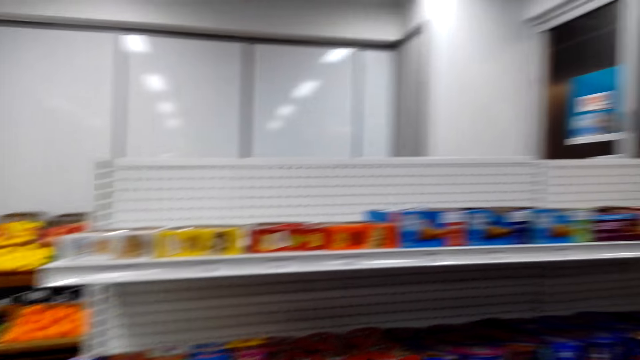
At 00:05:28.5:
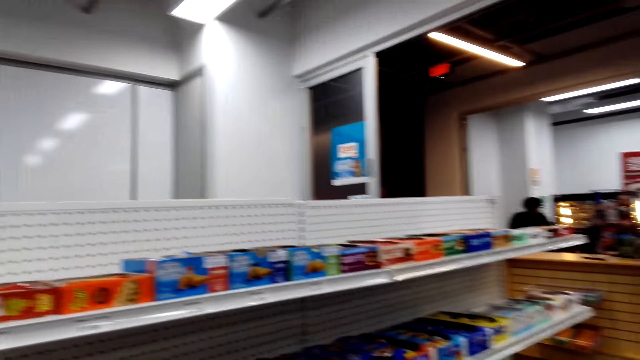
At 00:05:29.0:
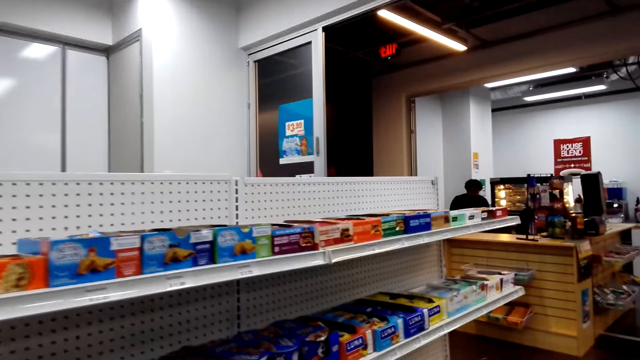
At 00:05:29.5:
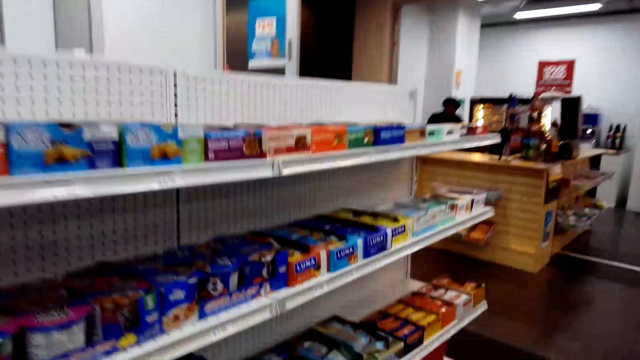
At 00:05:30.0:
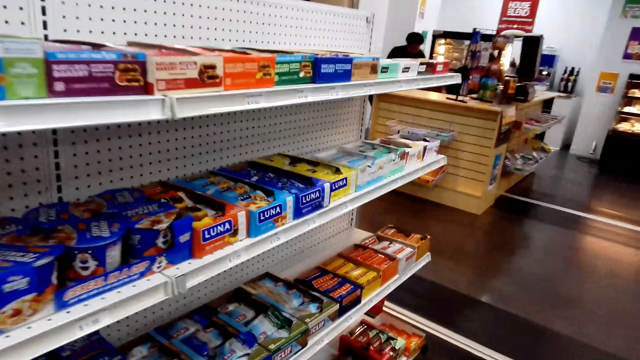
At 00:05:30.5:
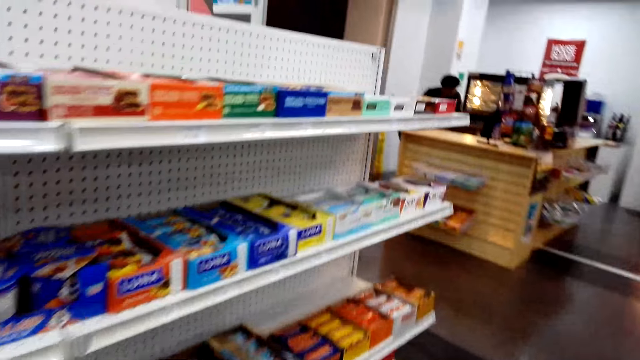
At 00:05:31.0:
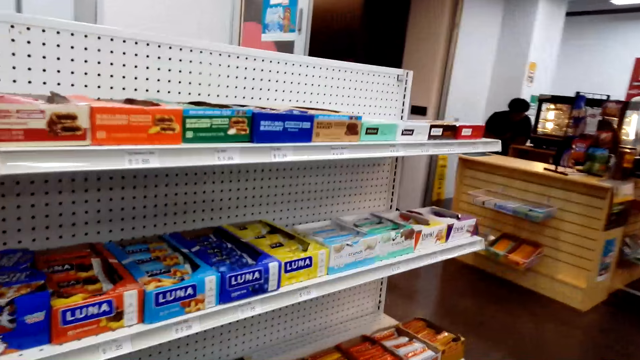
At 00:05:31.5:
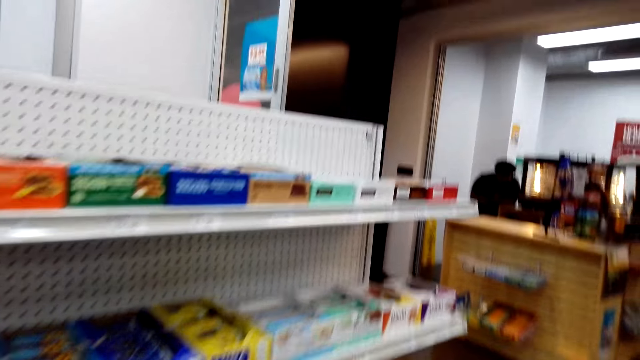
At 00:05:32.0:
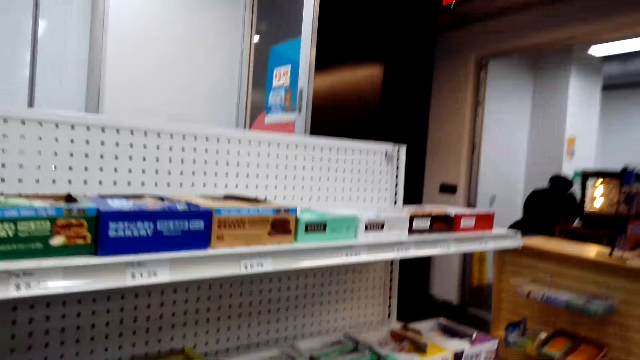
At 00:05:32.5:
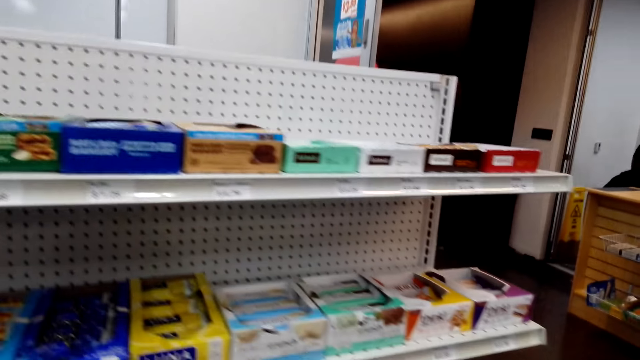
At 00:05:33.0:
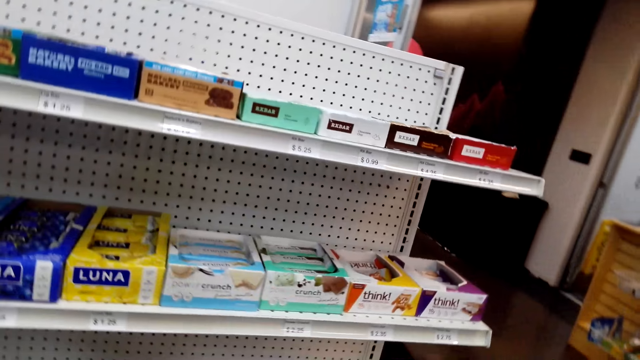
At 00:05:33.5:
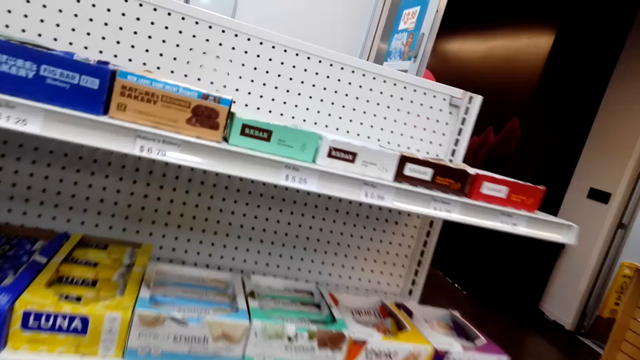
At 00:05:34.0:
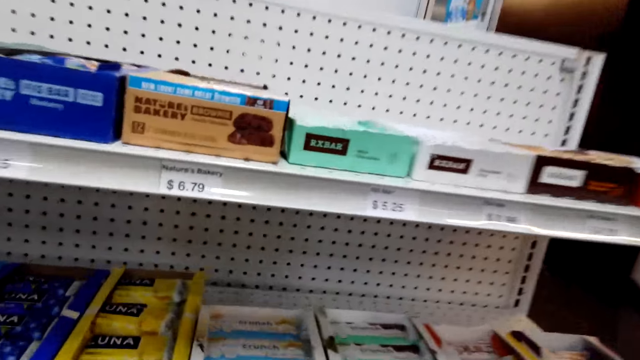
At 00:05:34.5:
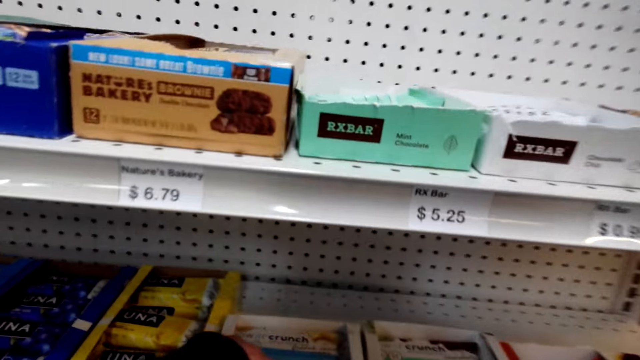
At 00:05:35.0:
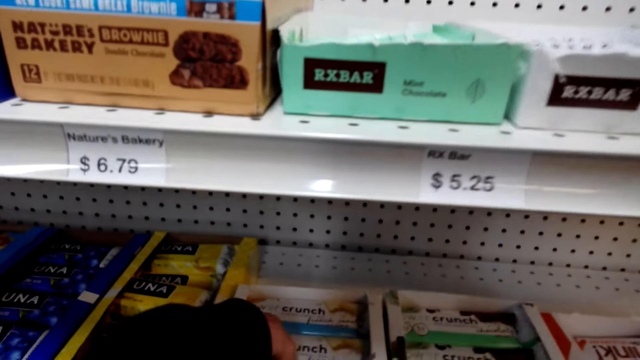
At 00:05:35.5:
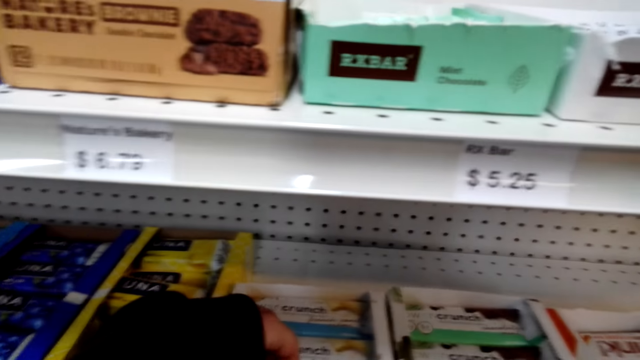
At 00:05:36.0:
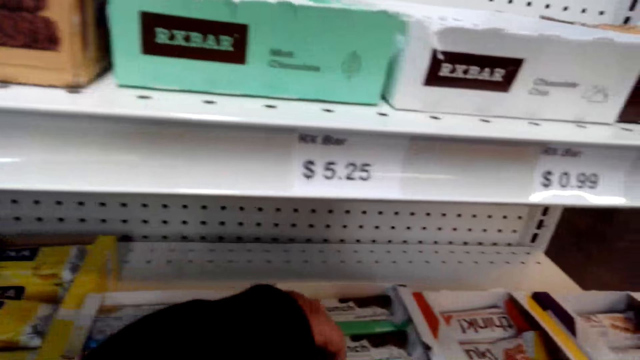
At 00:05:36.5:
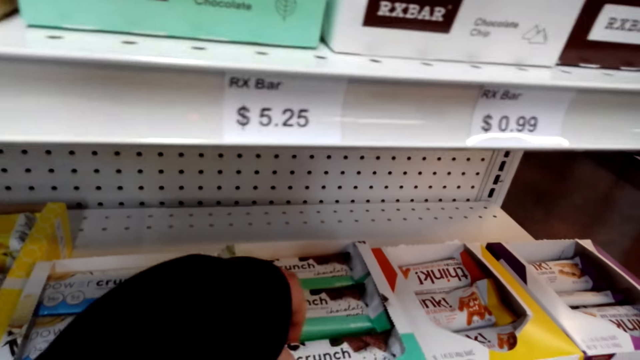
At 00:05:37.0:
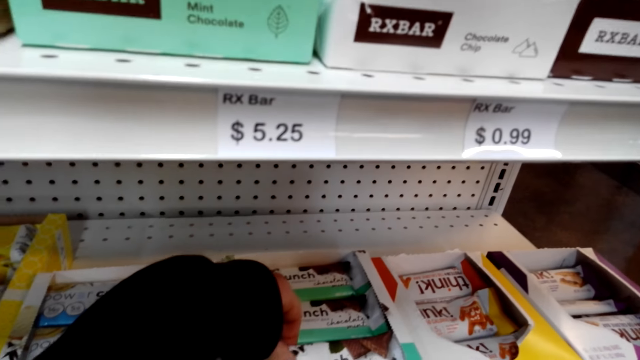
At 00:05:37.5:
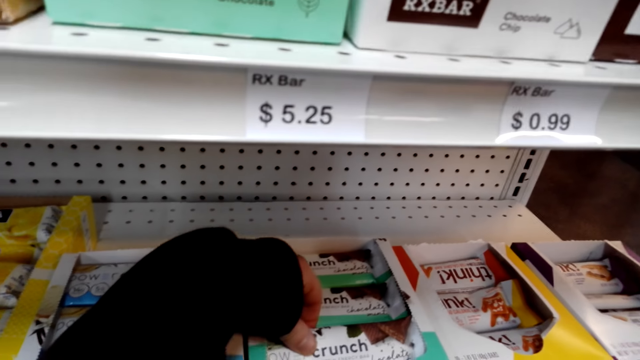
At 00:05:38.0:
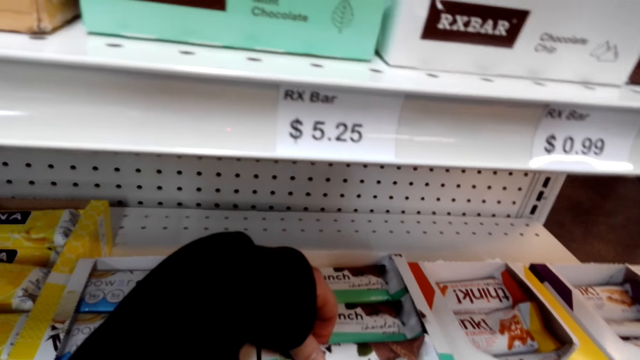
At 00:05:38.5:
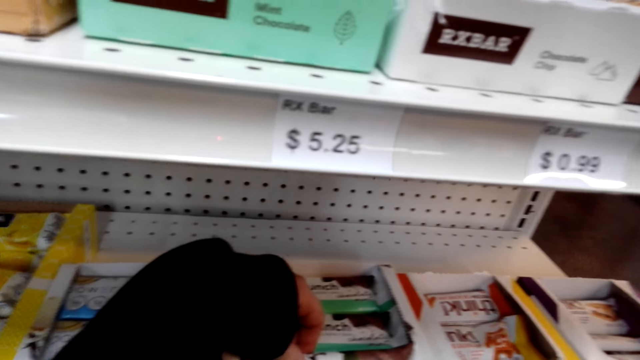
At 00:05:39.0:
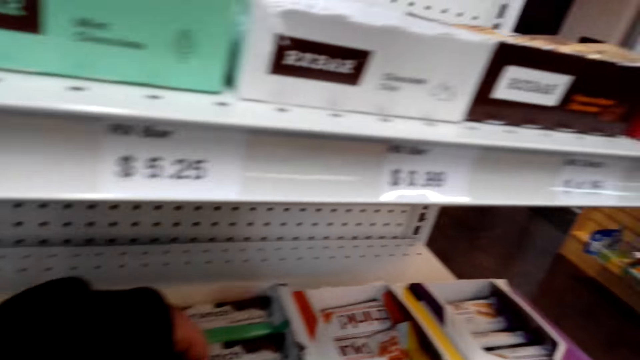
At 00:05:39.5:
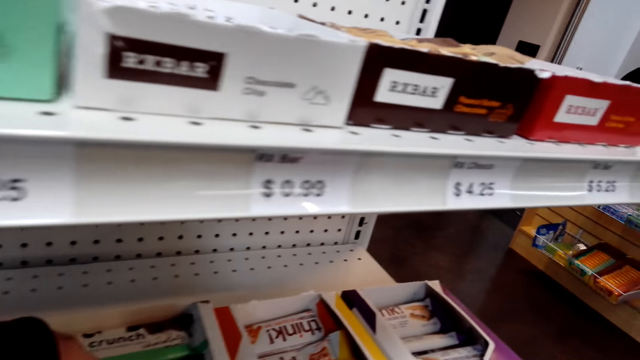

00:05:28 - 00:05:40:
The camera wearer holds a packet of chocolate.

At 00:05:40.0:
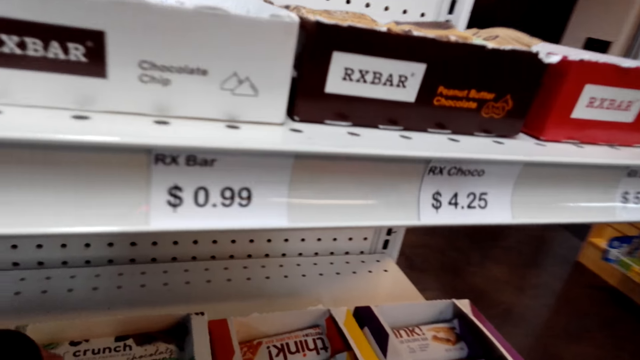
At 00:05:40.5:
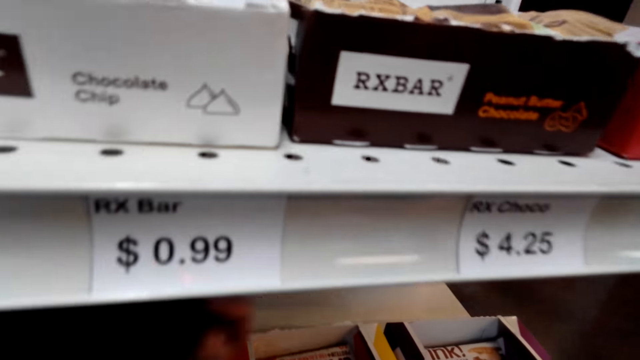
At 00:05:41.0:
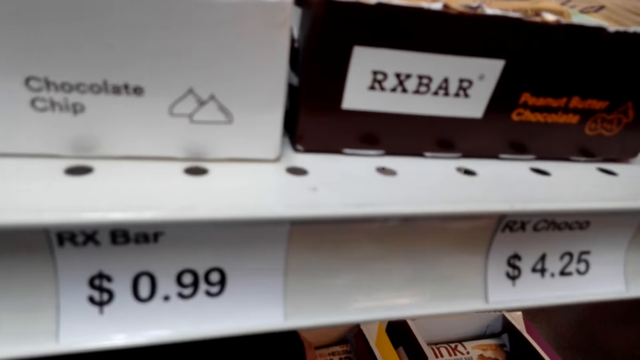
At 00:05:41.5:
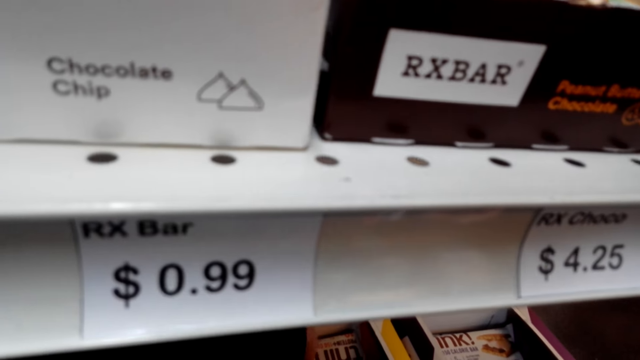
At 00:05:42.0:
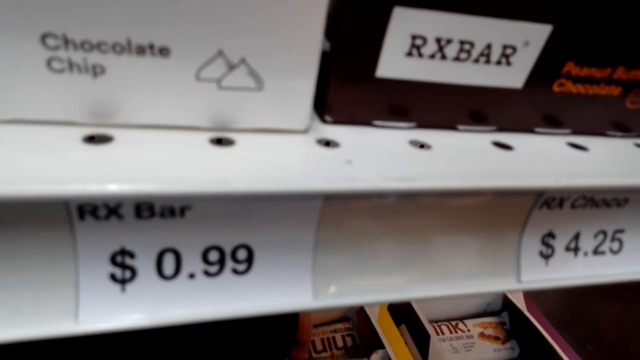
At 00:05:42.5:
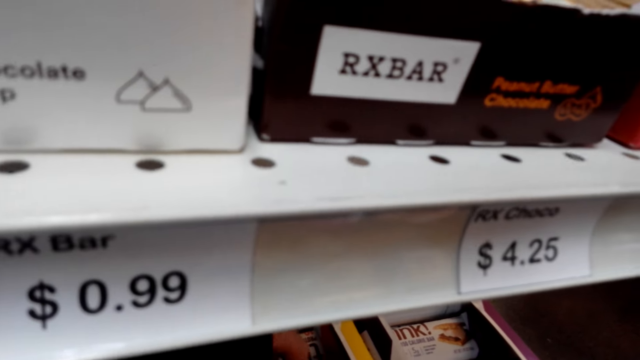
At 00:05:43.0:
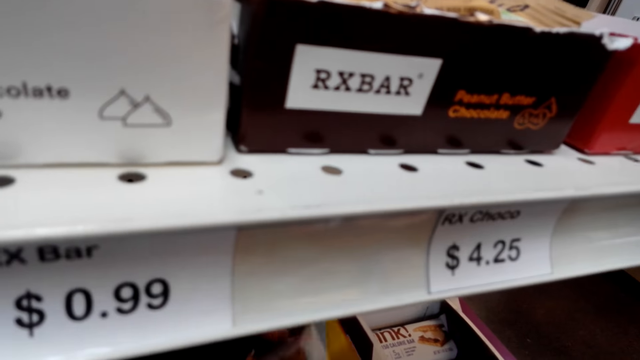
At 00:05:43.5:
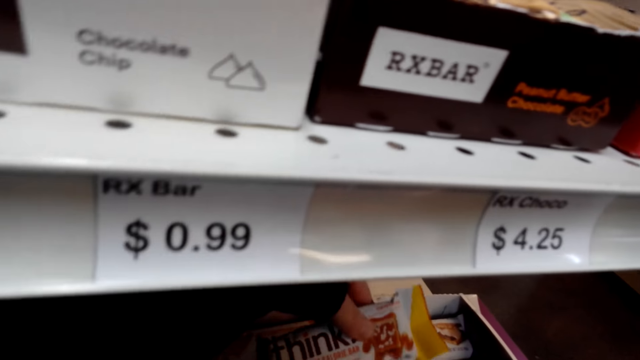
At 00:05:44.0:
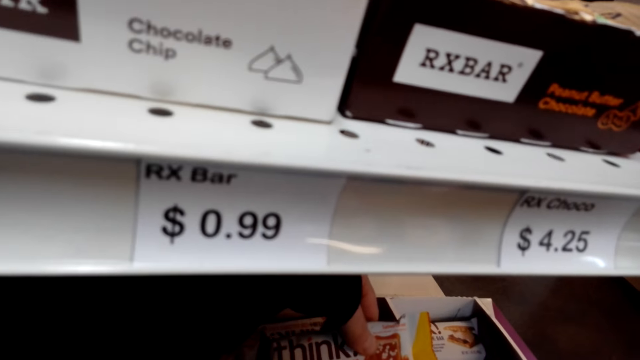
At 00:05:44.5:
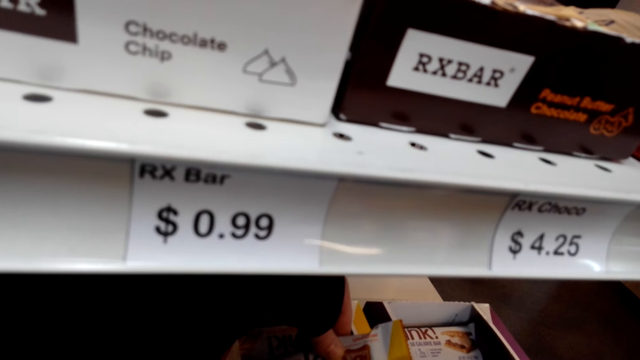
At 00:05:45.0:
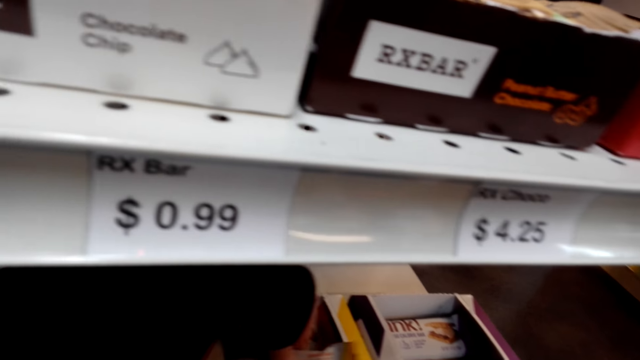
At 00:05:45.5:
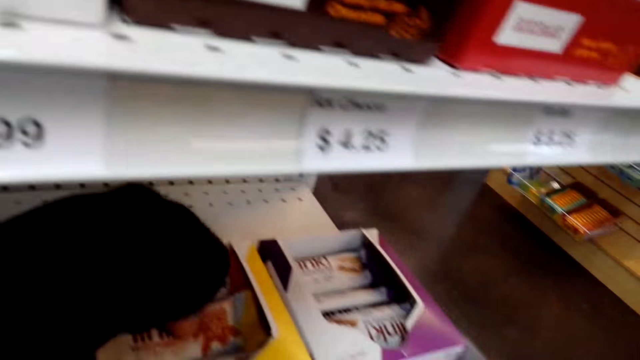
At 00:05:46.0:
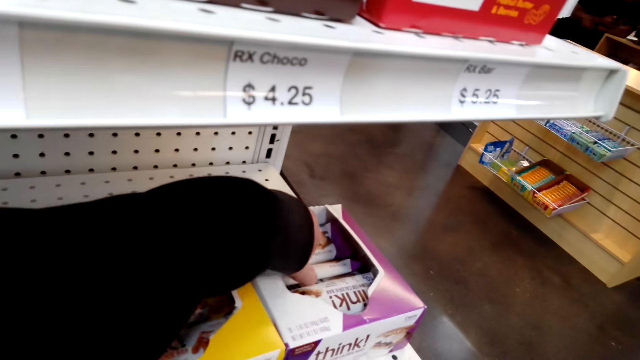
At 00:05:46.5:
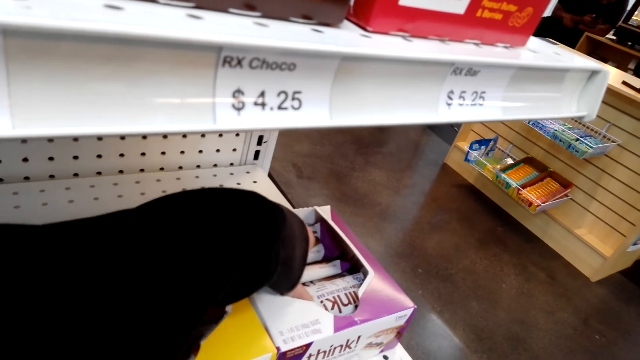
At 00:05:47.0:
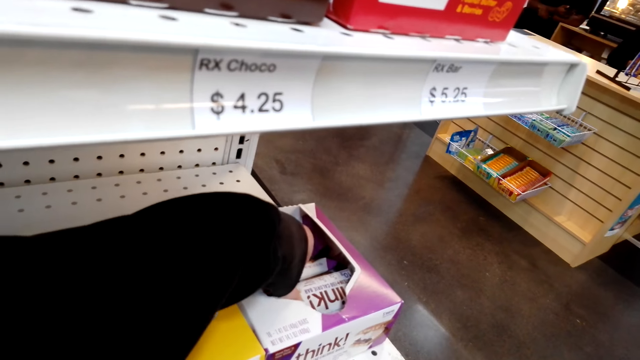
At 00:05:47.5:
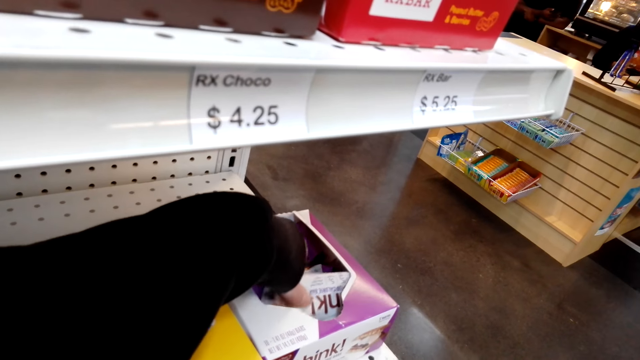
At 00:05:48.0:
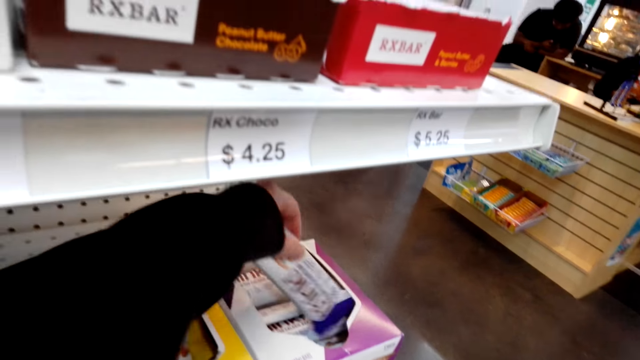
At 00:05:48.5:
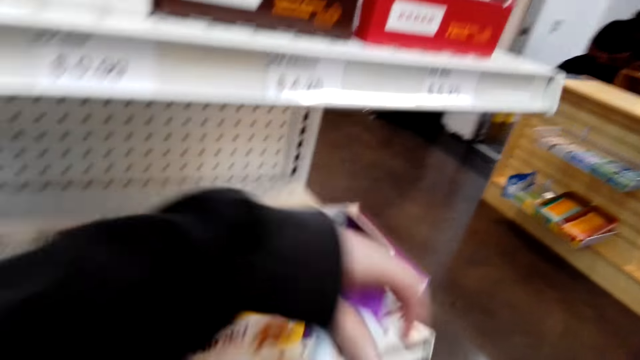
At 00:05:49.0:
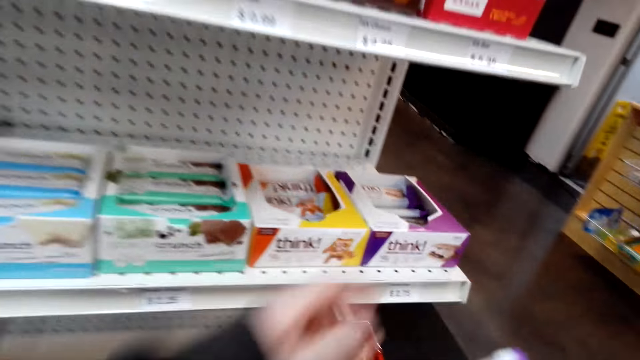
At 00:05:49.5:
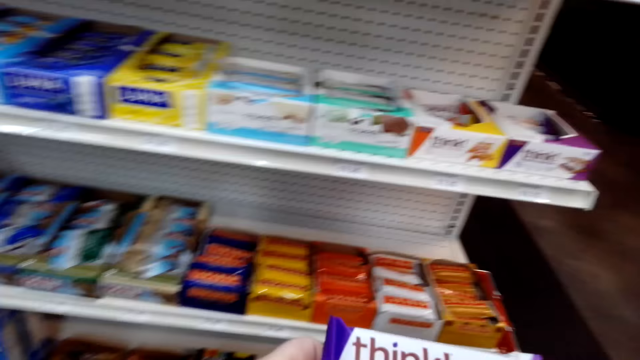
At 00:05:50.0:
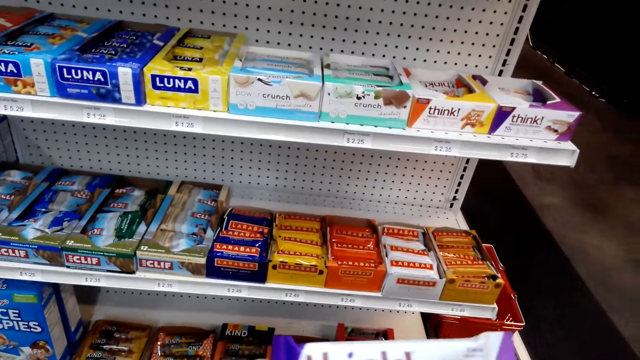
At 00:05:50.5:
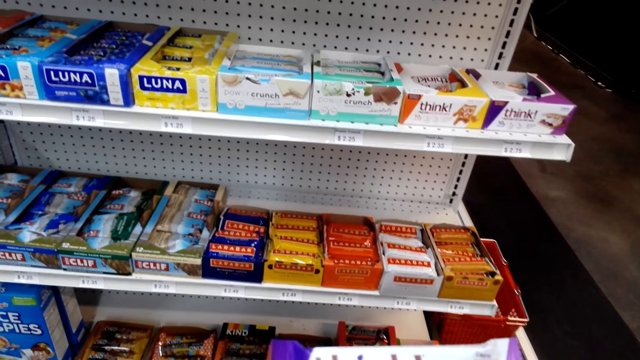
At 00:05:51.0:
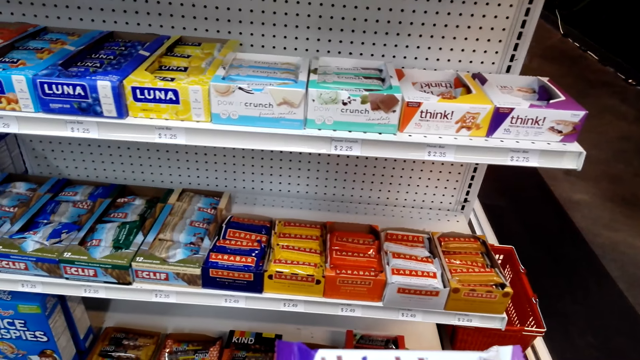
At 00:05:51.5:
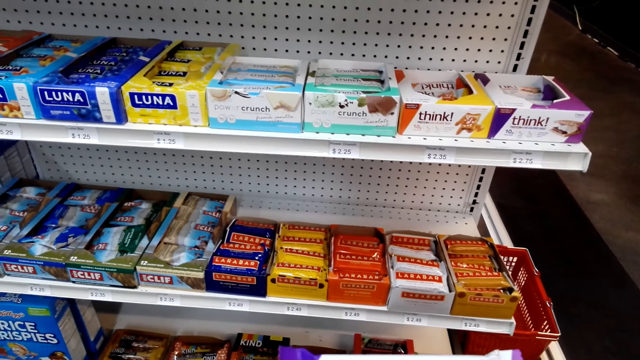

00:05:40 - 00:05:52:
The camera wearer holds a packet of chocolate. They put down a chocolate. They hold the packet of chocolate. They pick the chocolate from the shelf.
